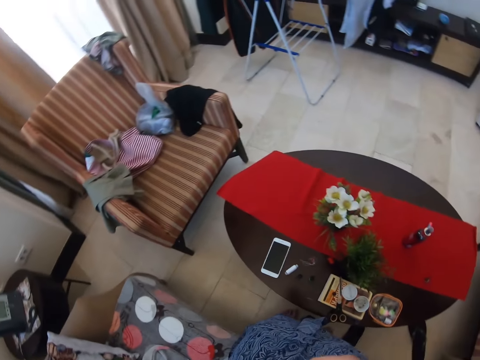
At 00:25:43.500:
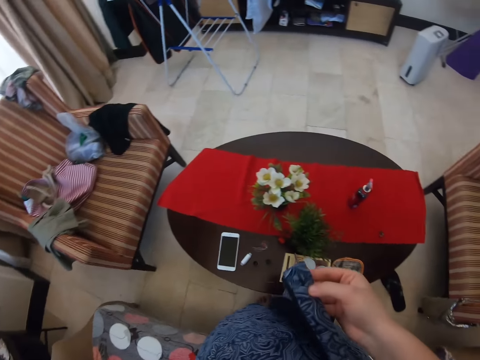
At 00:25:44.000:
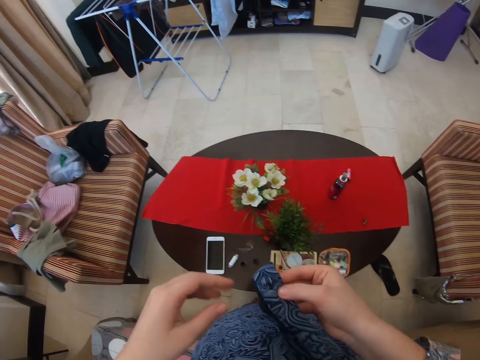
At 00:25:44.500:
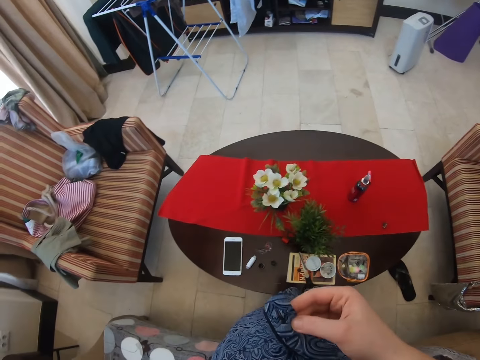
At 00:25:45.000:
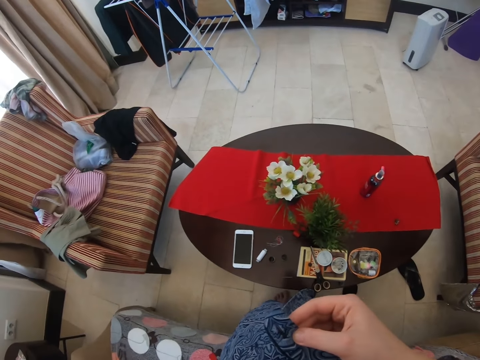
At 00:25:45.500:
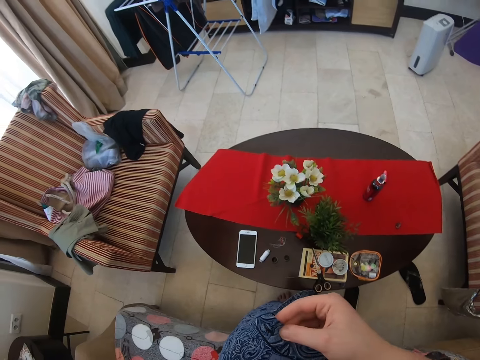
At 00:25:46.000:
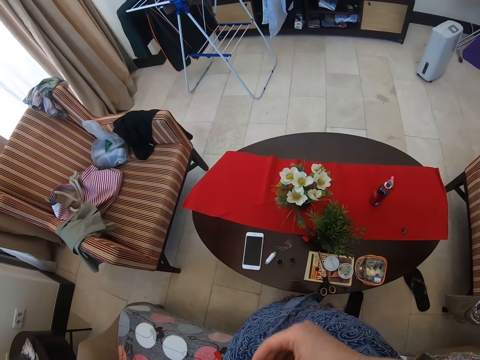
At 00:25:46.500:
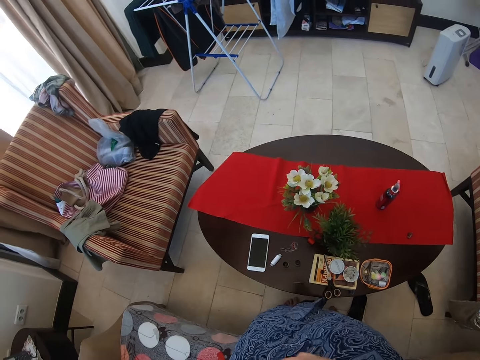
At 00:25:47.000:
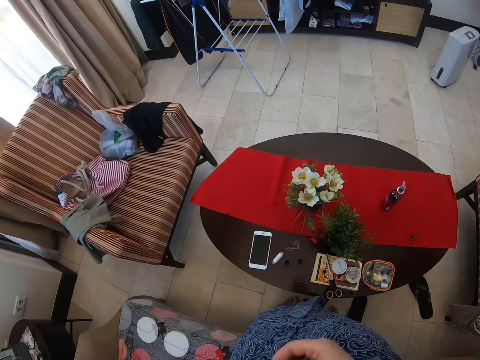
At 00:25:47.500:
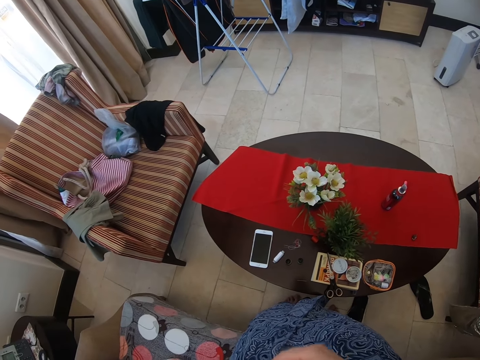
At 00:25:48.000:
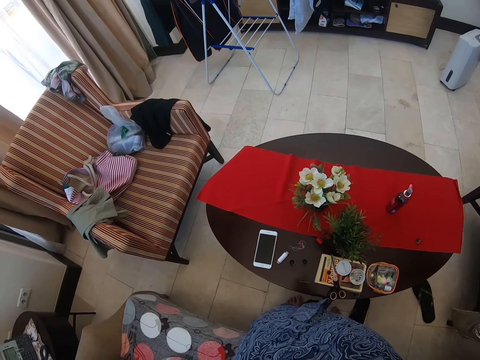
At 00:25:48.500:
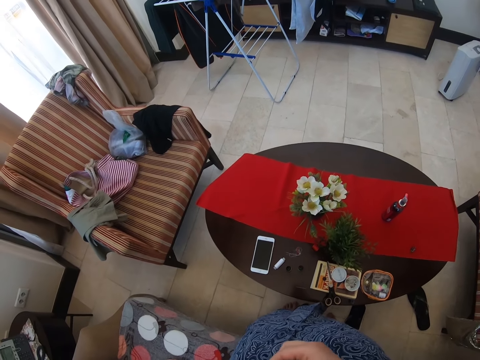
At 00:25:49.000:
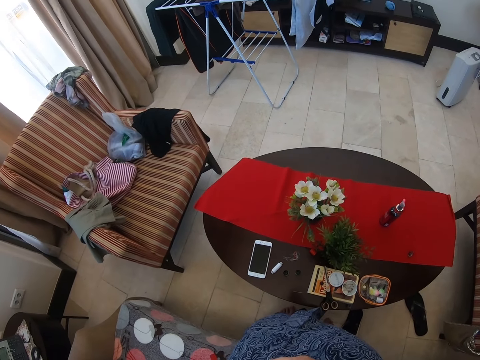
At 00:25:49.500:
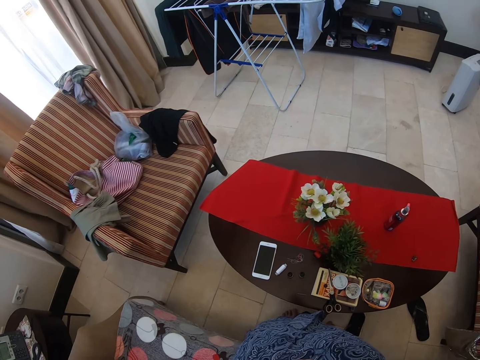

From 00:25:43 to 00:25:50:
The camera wearer looks at the cloth.

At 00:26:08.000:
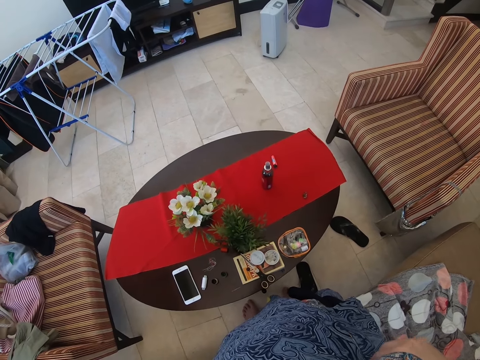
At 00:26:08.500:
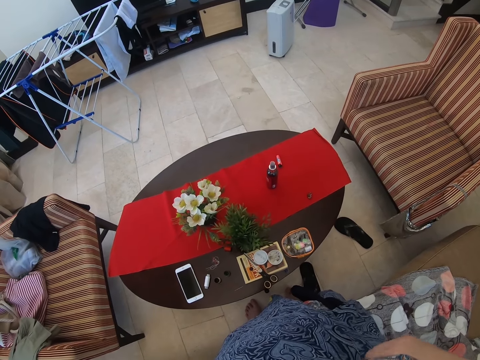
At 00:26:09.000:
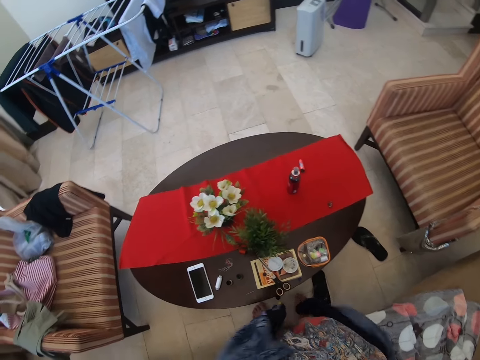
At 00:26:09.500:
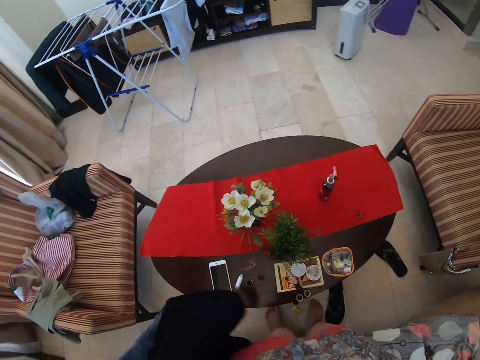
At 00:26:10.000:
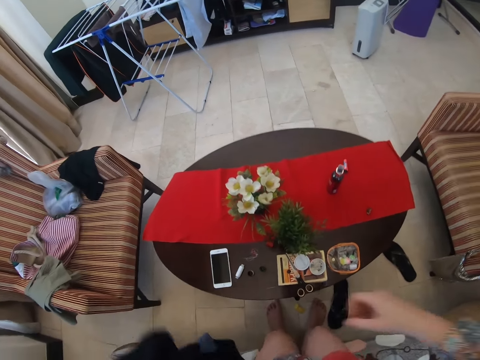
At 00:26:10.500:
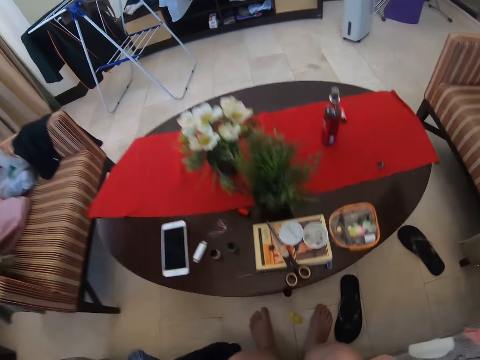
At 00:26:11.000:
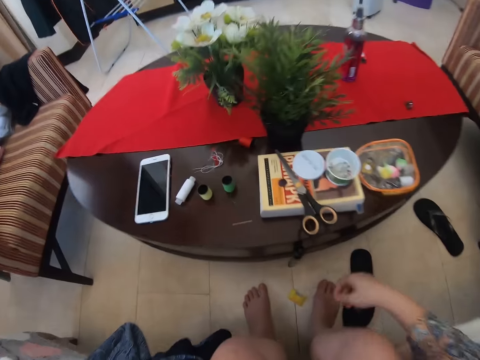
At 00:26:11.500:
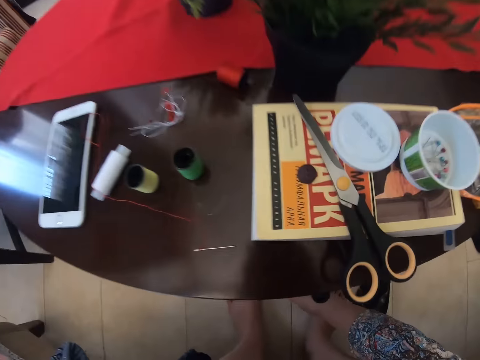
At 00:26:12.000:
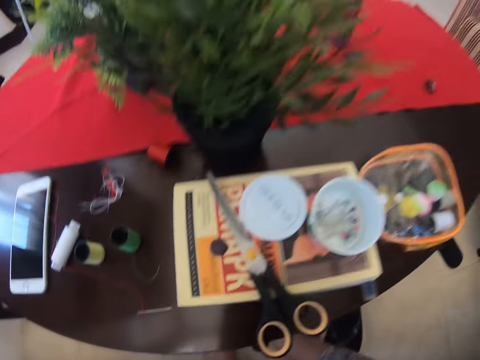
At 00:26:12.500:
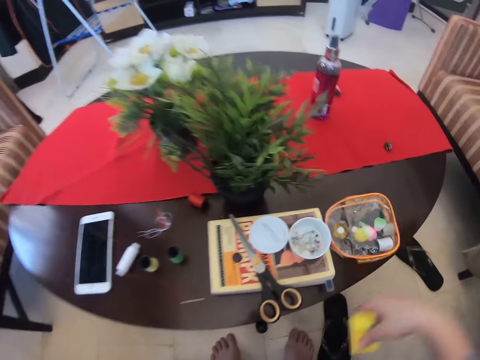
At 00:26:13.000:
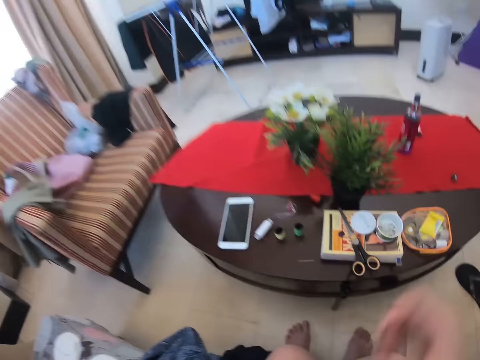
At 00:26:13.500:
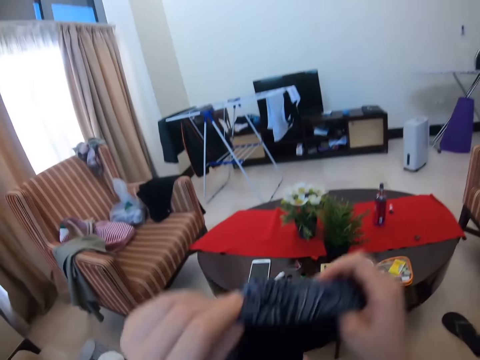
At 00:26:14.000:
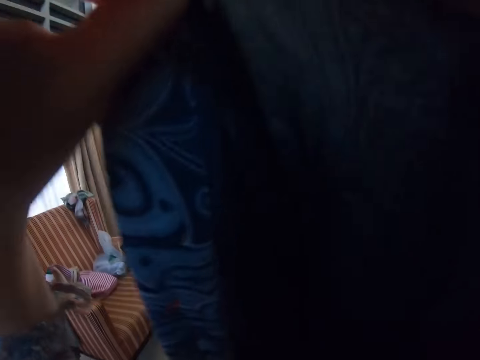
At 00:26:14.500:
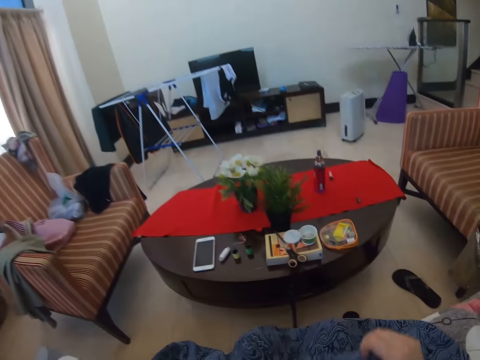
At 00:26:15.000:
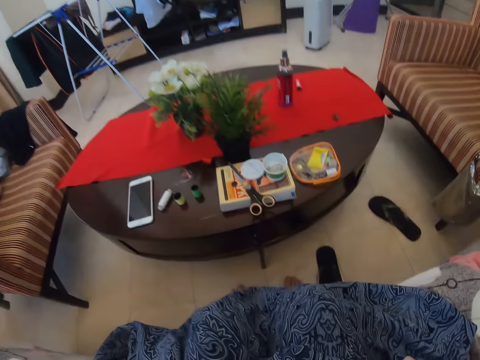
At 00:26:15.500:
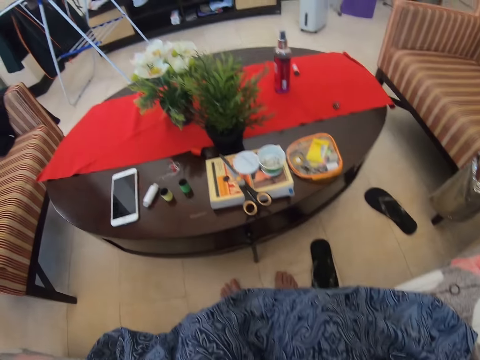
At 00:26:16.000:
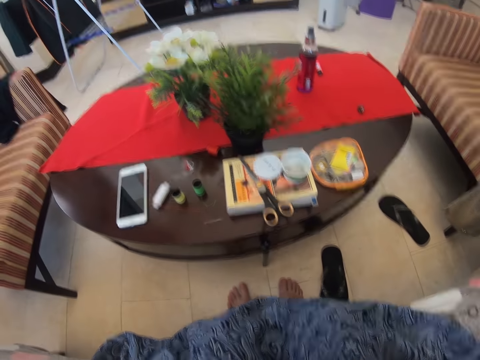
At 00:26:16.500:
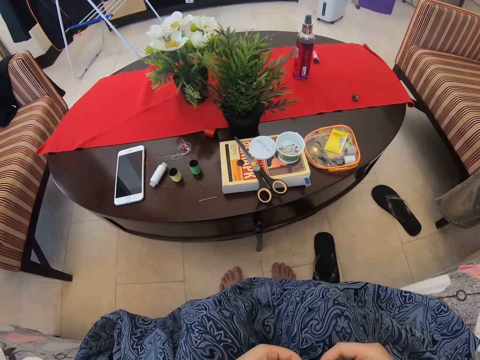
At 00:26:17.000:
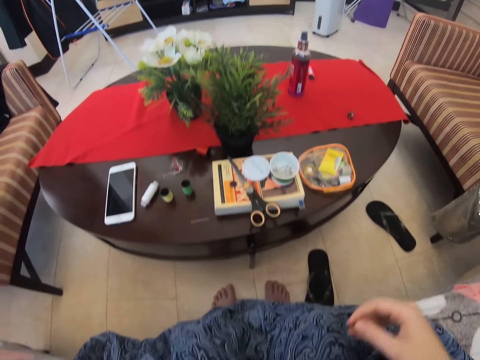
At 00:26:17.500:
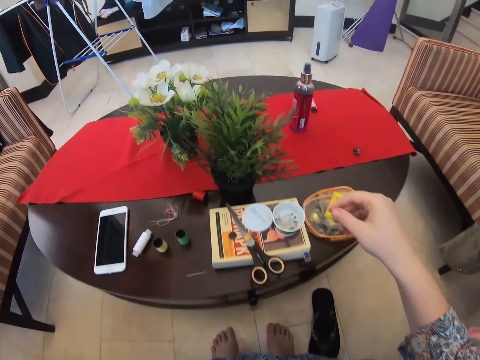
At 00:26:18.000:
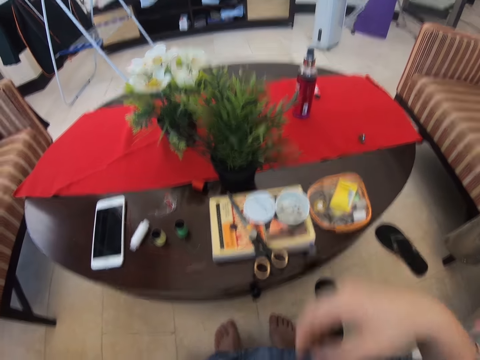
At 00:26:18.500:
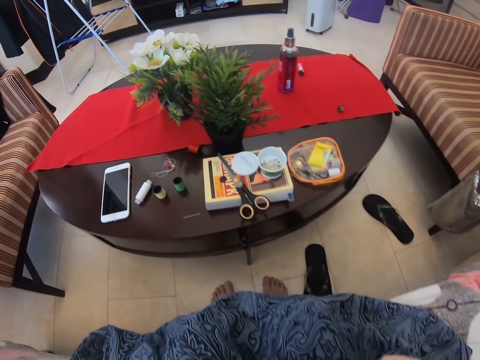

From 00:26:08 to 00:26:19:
The camera wearer takes off the cloth. They sit down. They pick up a packet from the floor. They put the packet on the table. They adjust the cloth.

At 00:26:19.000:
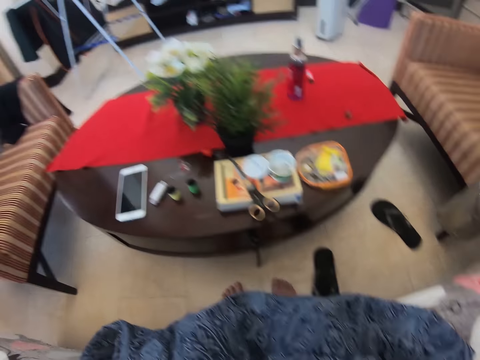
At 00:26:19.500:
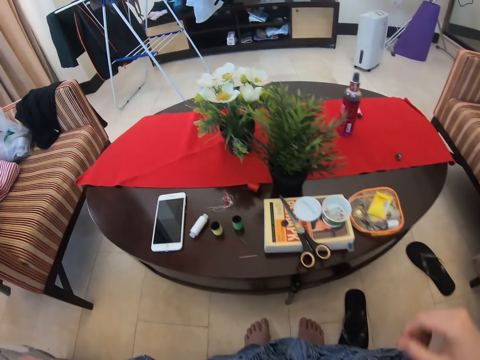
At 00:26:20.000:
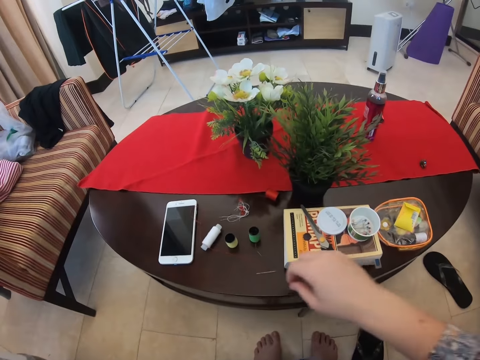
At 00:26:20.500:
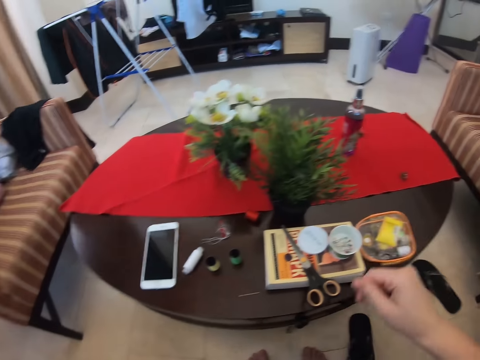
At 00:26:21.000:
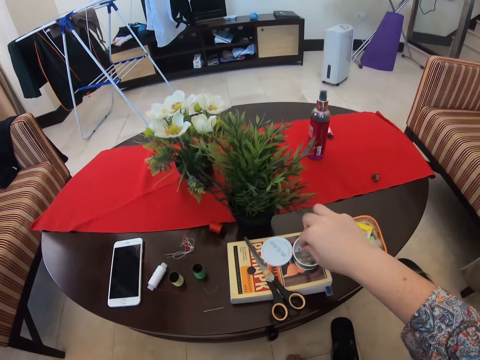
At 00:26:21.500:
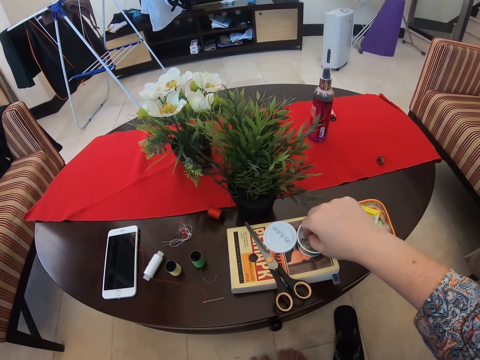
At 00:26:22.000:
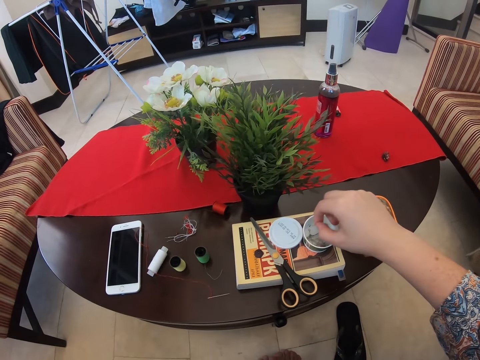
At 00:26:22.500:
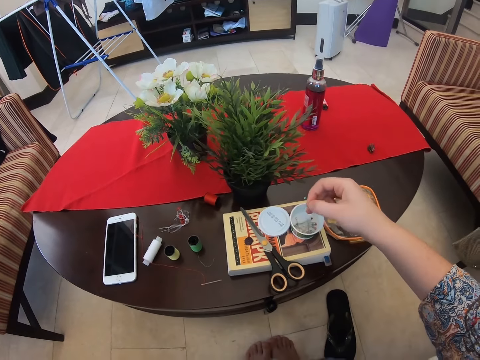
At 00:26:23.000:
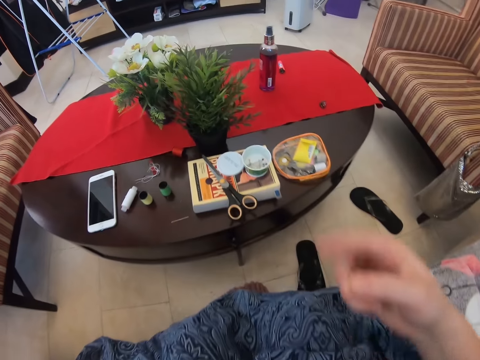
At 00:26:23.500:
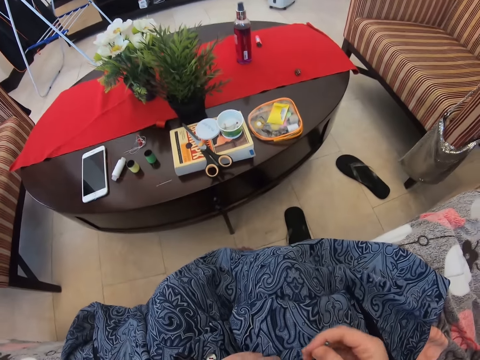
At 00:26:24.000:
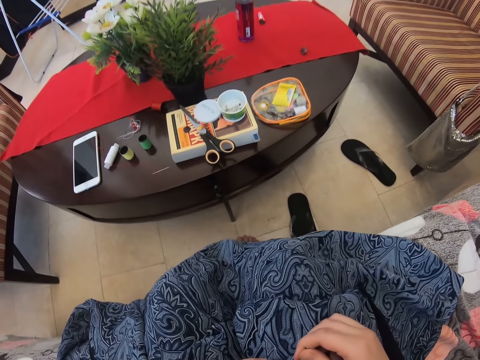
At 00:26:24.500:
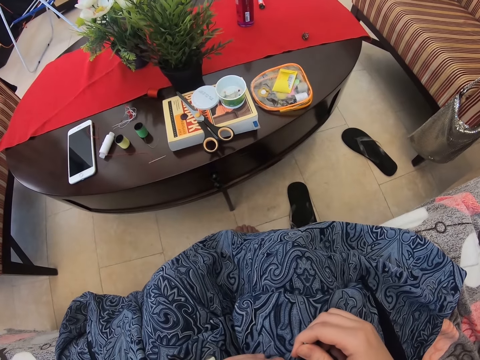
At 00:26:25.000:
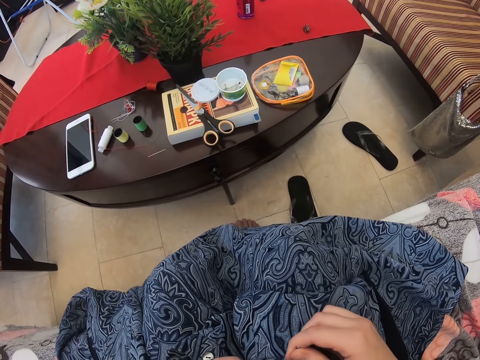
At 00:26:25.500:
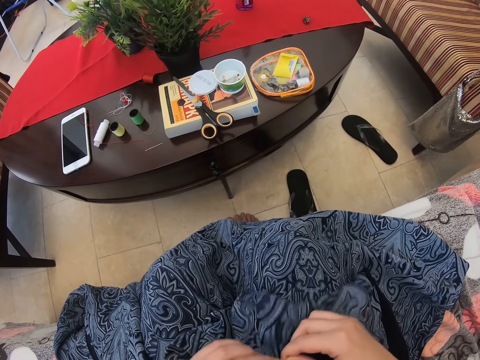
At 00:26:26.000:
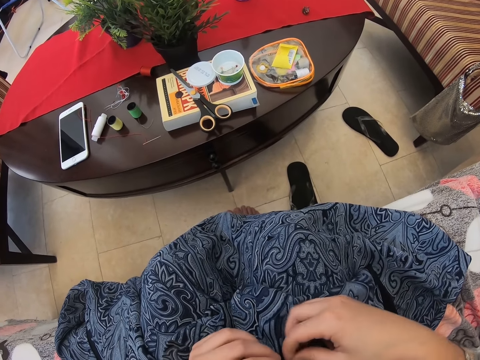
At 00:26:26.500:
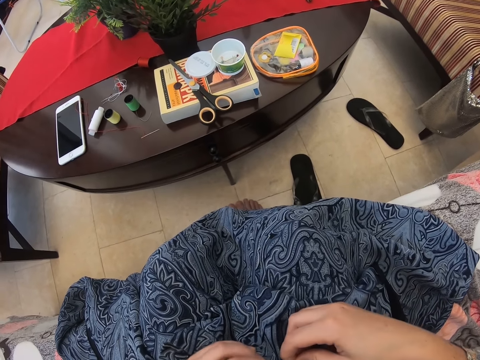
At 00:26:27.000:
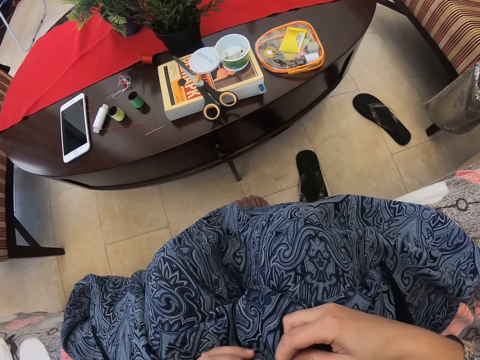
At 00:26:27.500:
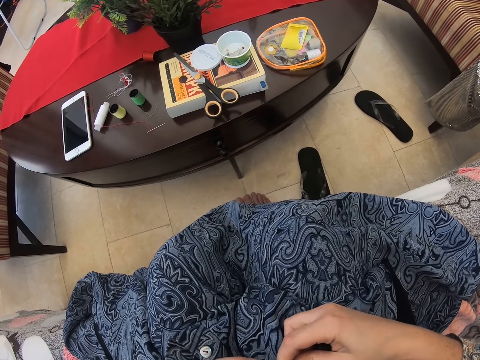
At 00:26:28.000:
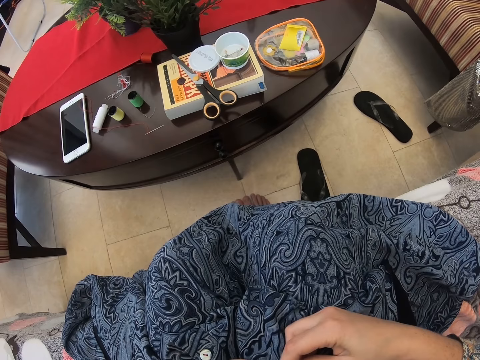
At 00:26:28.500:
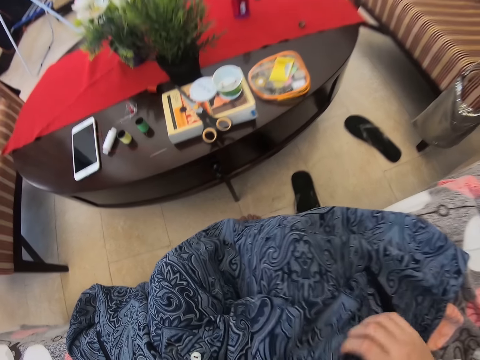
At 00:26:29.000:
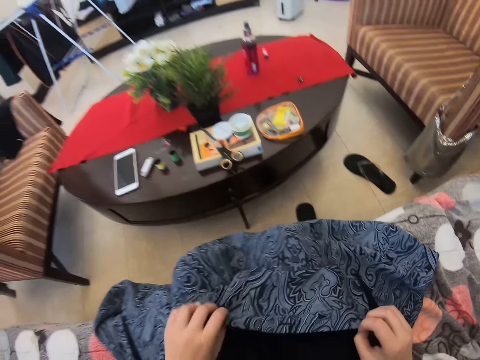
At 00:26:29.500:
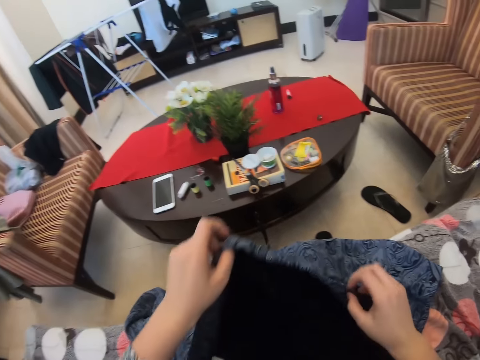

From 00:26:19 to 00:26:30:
The camera wearer takes a pin. They put the pin on the cloth.
